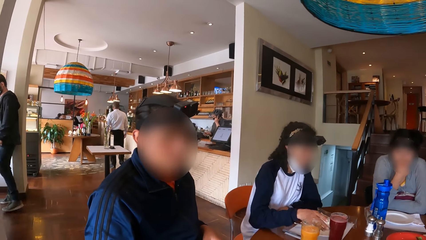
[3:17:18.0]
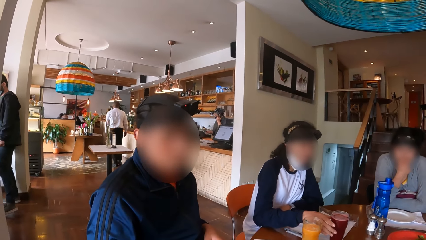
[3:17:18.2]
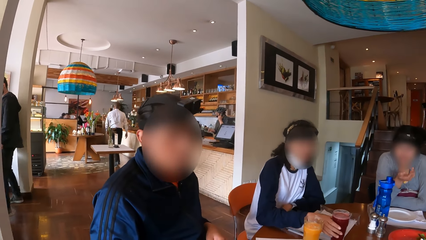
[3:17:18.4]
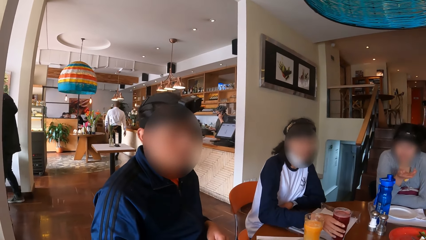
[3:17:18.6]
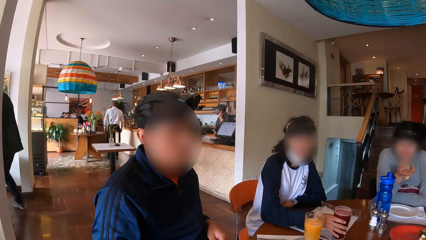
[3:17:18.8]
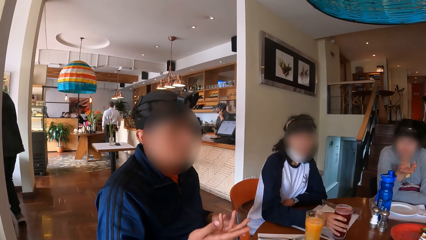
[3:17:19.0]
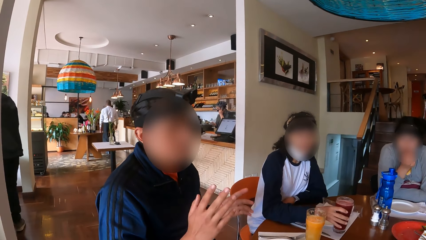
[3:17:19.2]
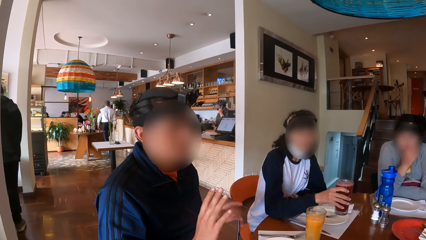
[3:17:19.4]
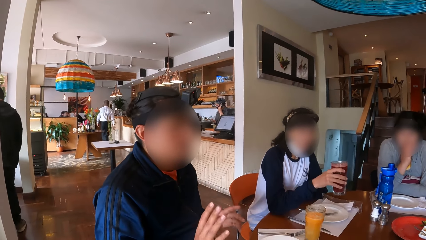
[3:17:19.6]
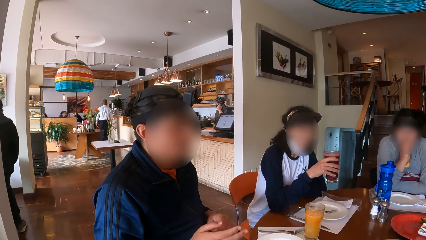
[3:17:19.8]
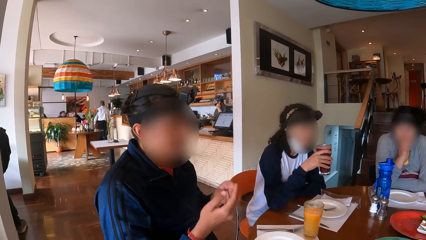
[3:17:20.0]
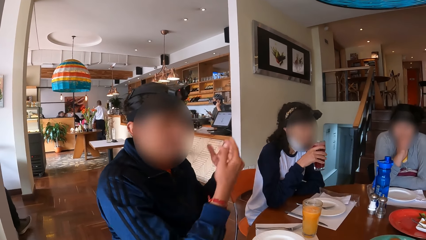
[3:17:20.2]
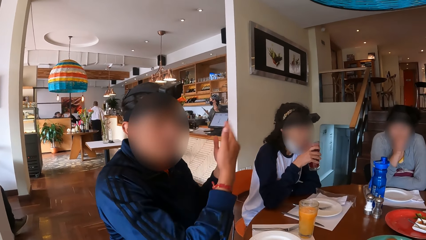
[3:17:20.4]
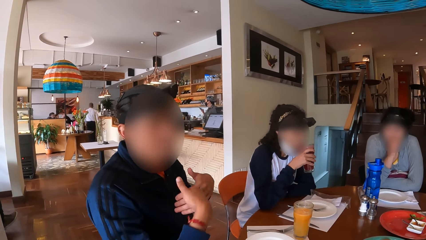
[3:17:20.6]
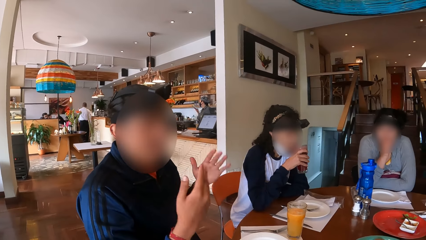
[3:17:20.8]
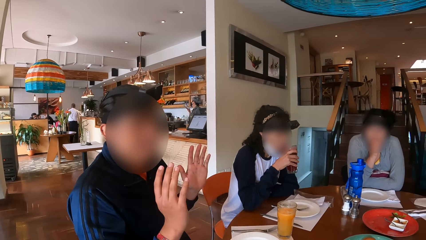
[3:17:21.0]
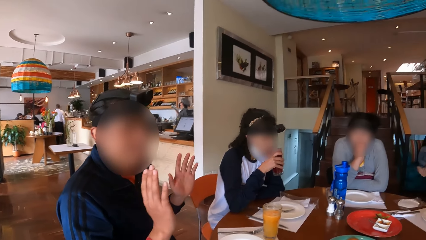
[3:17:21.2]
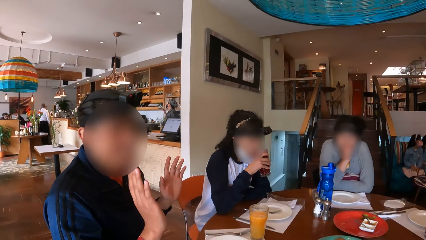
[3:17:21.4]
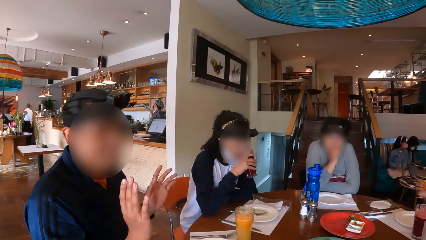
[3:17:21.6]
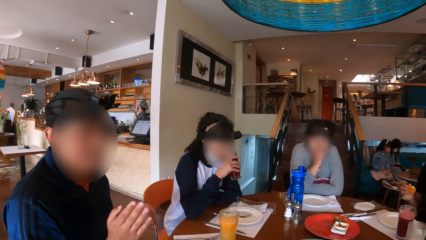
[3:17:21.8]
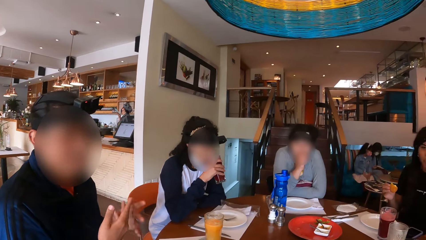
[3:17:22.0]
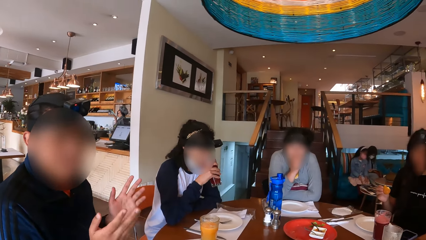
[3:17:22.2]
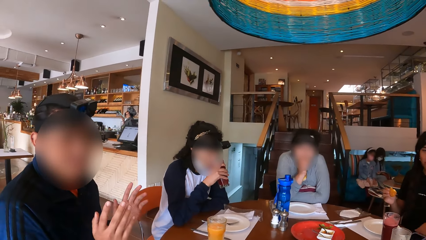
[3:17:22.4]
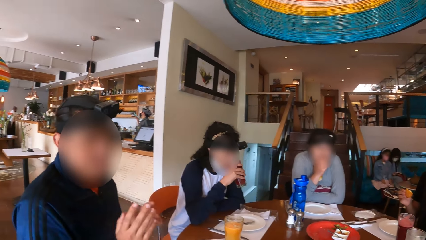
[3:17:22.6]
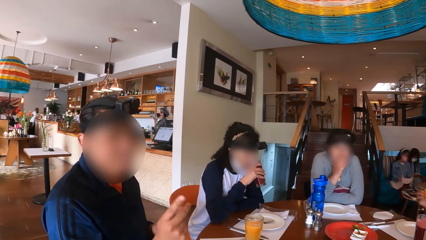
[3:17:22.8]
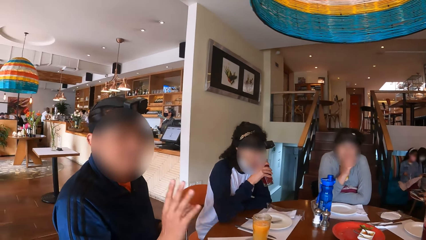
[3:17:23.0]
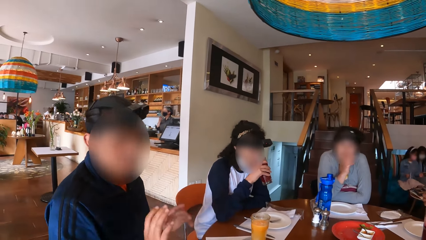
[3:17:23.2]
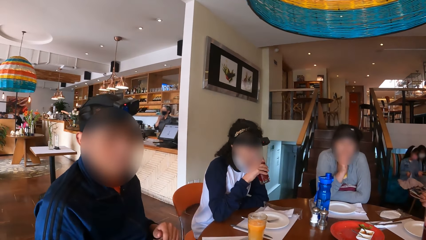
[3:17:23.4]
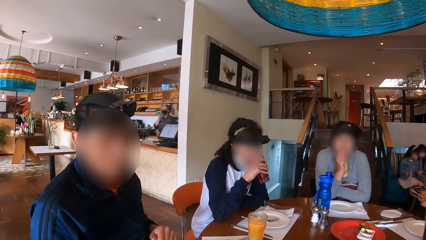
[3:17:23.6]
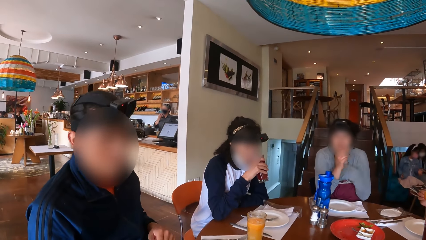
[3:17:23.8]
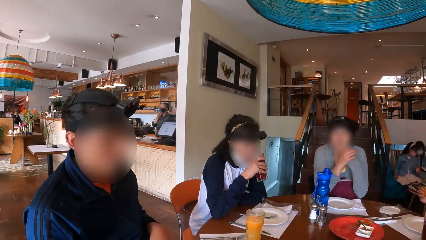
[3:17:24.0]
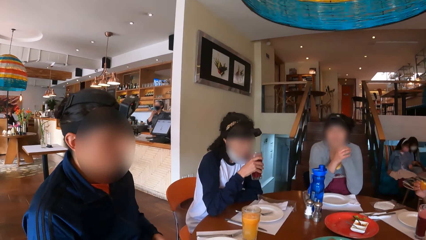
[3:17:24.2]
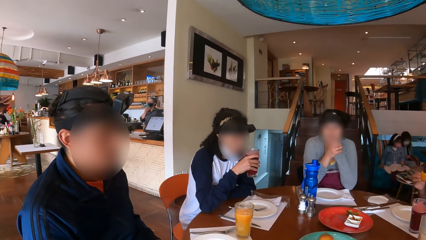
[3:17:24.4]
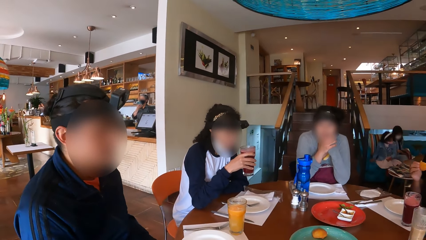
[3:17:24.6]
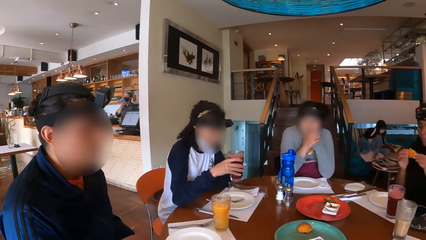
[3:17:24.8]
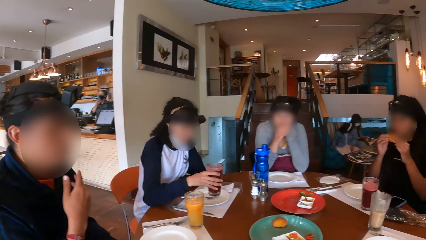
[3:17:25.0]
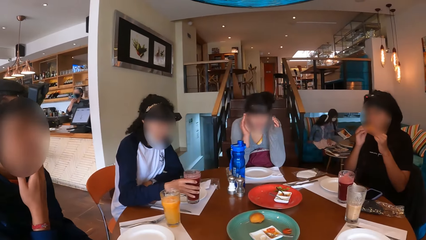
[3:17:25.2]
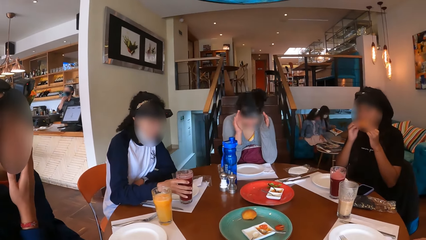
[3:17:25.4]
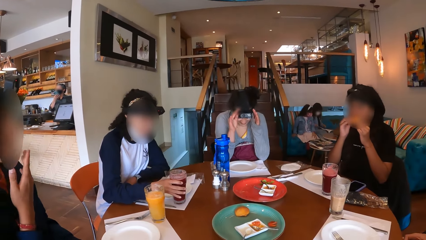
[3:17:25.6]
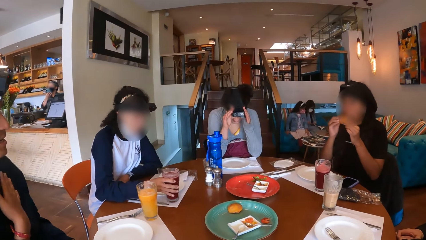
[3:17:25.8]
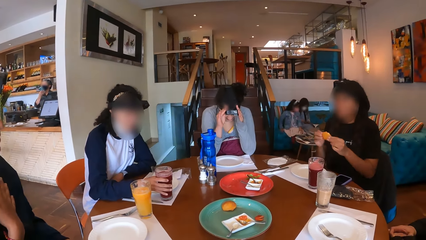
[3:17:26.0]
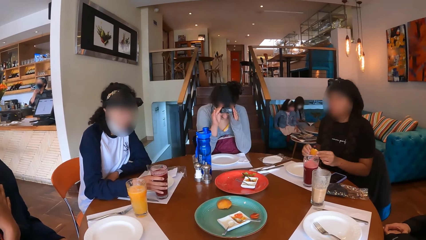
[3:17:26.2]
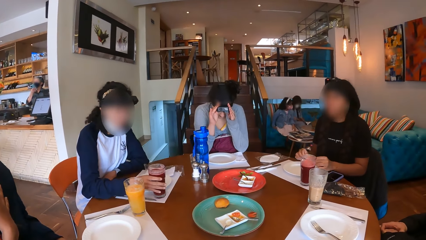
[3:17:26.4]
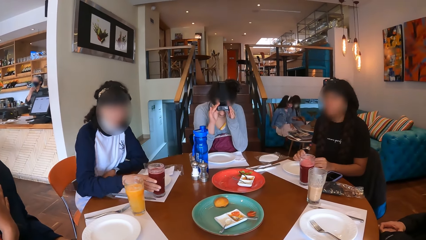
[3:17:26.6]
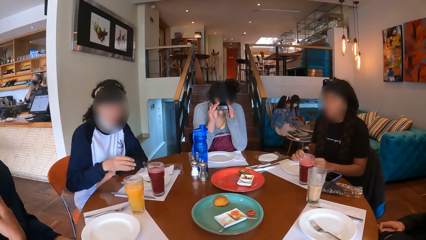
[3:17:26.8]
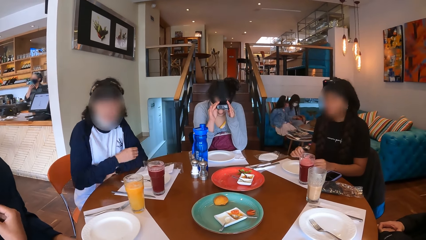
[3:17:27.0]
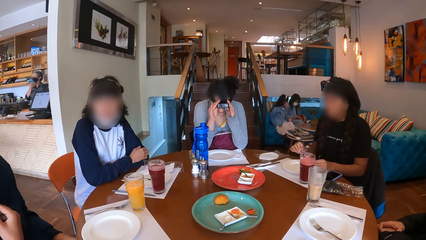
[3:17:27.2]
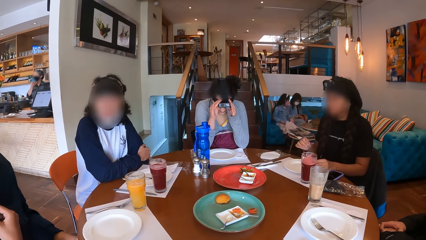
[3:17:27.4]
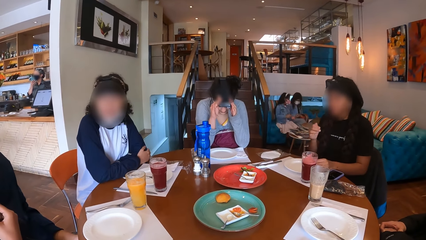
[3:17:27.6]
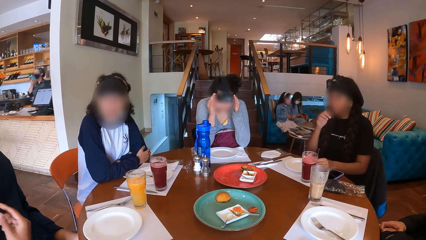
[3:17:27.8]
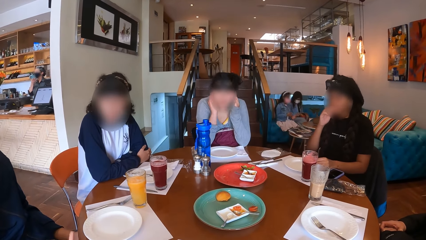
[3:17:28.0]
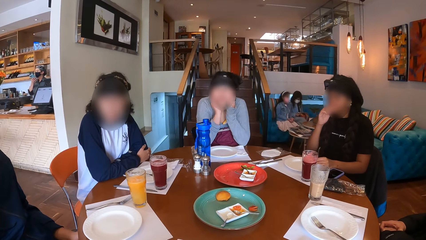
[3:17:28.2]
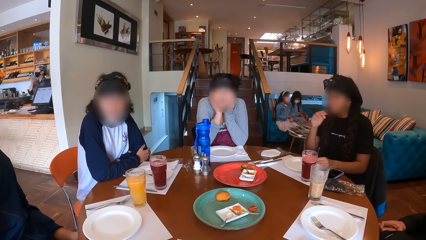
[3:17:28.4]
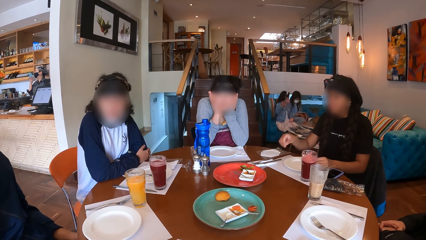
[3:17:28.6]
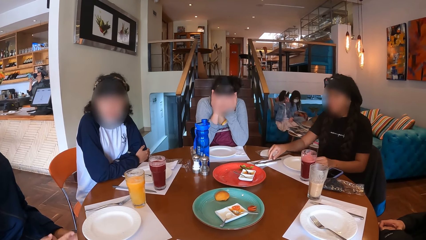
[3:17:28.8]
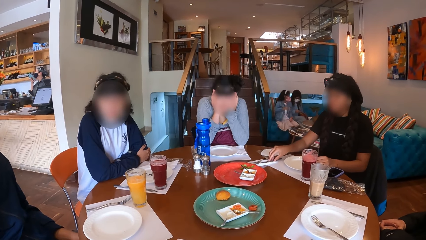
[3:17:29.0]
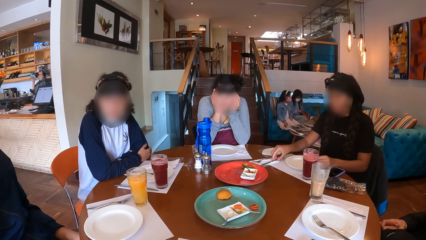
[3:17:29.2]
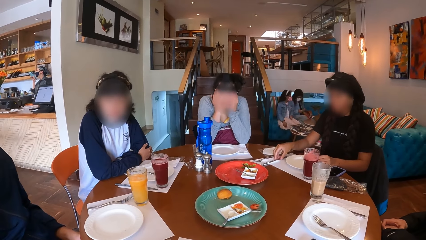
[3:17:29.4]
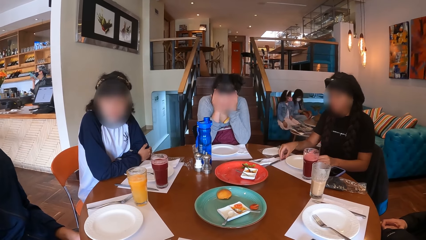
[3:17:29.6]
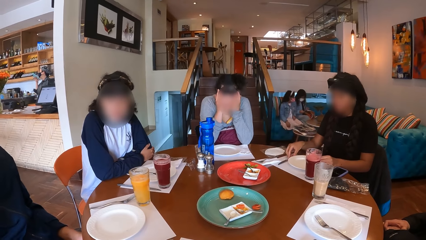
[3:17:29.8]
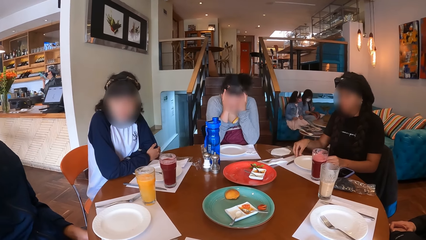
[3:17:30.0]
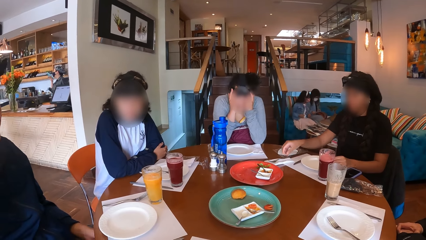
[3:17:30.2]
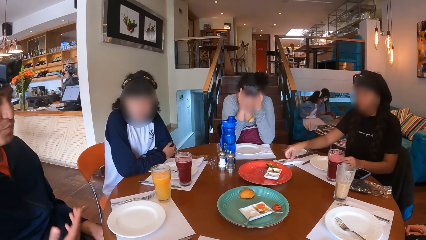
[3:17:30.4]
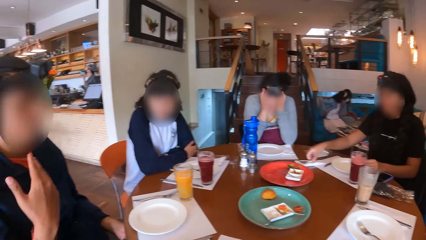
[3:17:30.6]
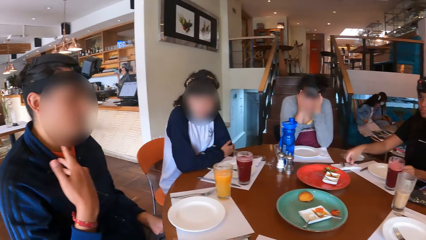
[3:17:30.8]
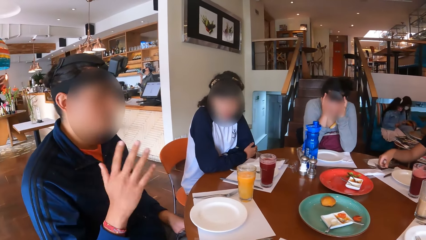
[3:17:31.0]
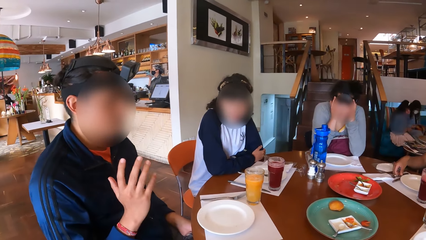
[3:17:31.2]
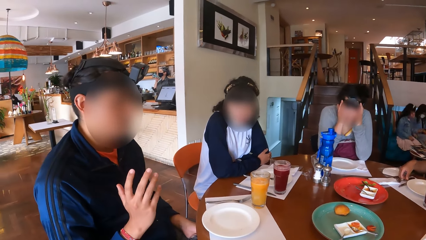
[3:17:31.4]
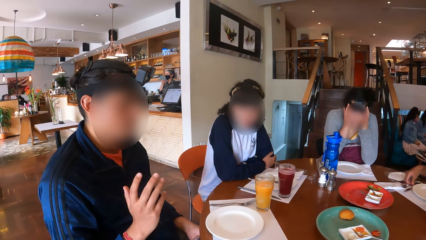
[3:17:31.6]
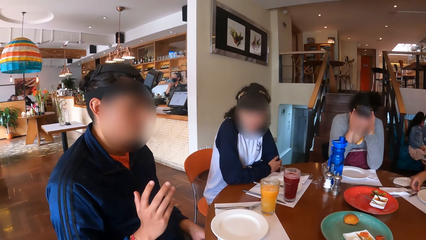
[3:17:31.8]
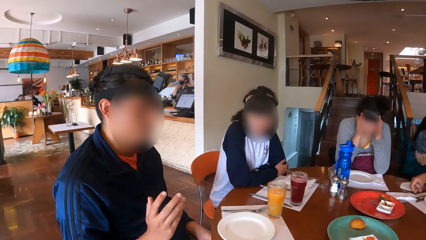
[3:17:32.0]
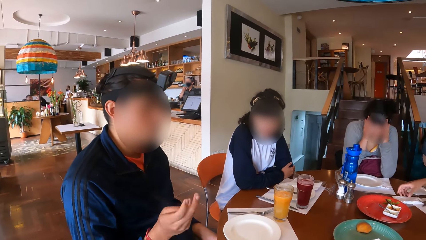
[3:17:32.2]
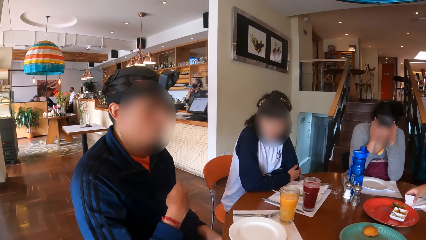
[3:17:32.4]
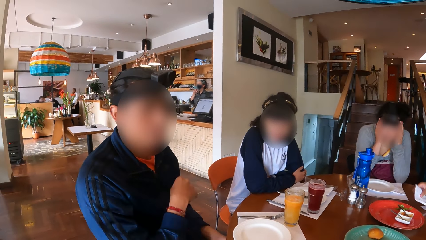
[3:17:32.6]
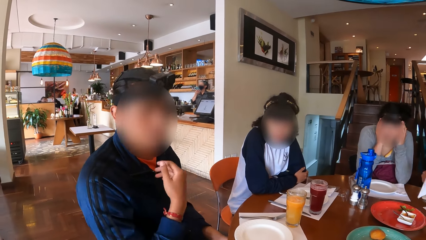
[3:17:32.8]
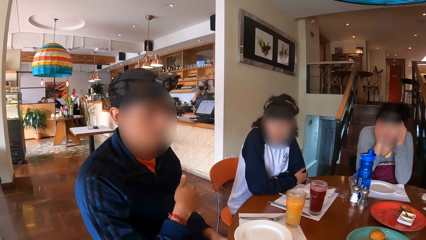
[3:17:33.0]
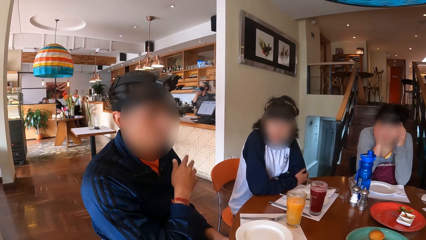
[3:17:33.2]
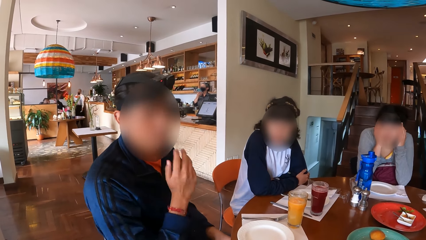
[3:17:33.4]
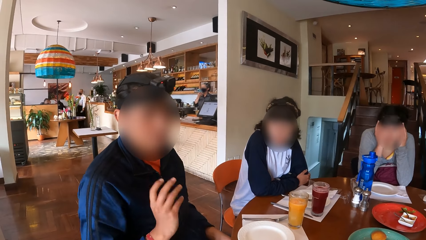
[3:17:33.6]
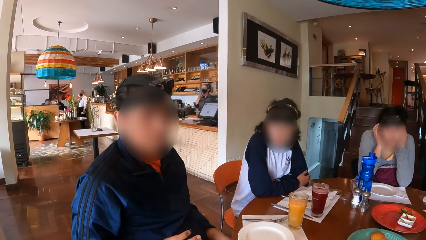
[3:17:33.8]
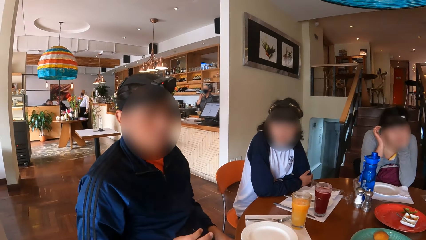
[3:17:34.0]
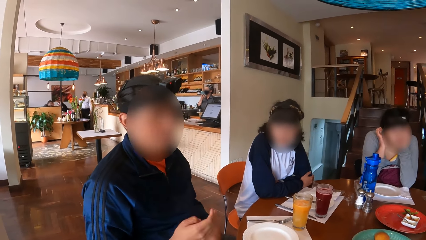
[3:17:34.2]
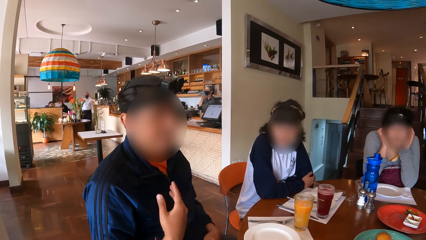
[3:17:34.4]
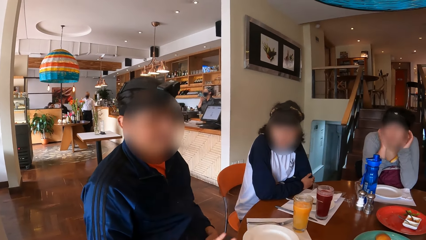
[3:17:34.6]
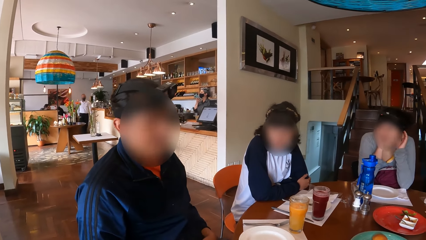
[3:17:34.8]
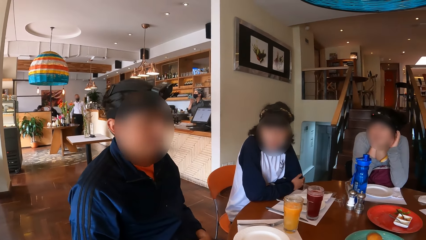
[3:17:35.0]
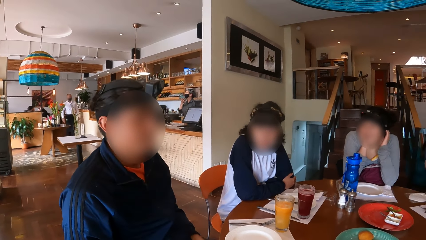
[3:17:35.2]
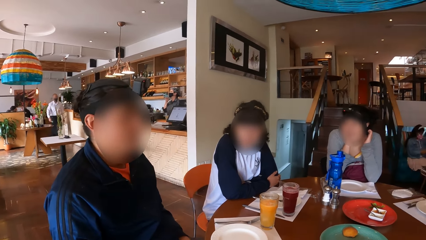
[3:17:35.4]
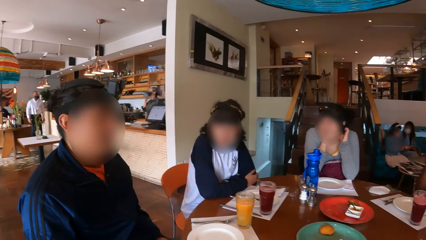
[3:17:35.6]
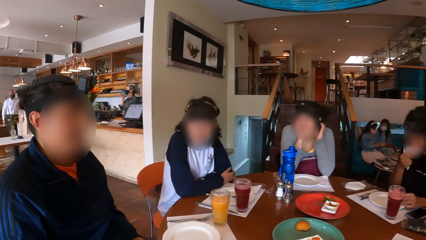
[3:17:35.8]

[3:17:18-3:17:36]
A woman picks a cup or glass from the table with her right hand. The woman drinks juice from the glass. A man interacts with the camera wearer. The woman drops the cup on the table with her right hand. Another woman eats the snack. A third woman adjusts the camera. The second woman eats the snack. The second woman adjusts some cutlery on the table with her right hand. The third woman holds her face with both hands. The second woman picks up the fork. The man interacts with the camera wearer. The second woman places the fork on the table. The second woman picks a tissue from the table with her right hand. The man interacts with the camera wearer.
